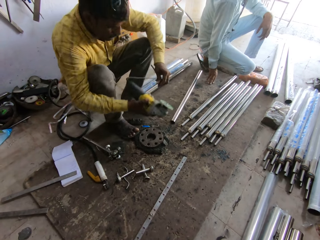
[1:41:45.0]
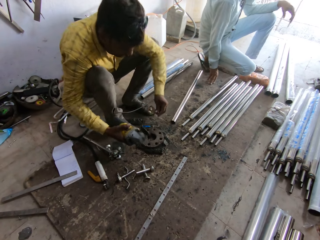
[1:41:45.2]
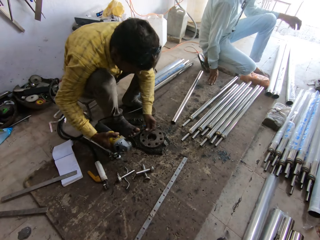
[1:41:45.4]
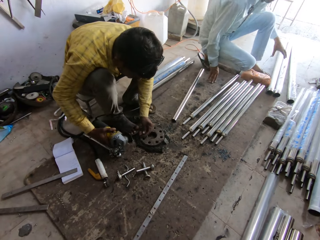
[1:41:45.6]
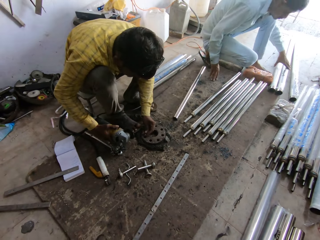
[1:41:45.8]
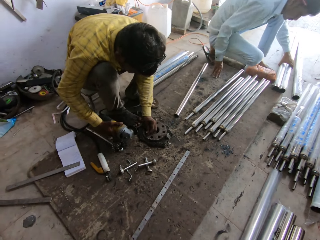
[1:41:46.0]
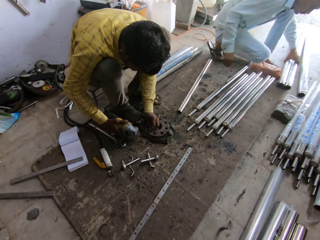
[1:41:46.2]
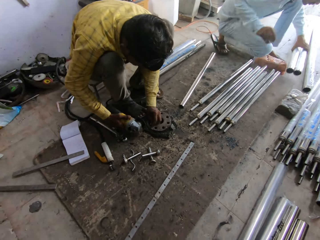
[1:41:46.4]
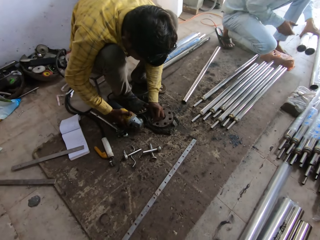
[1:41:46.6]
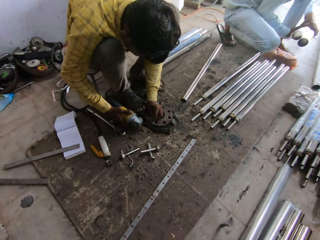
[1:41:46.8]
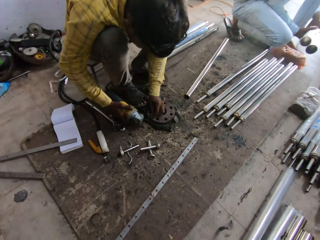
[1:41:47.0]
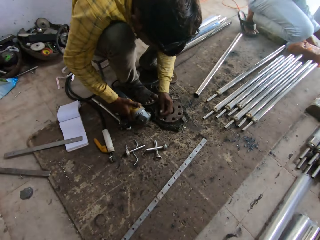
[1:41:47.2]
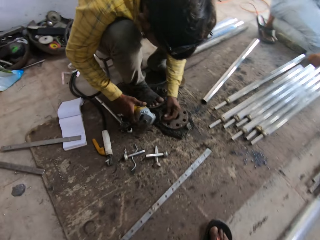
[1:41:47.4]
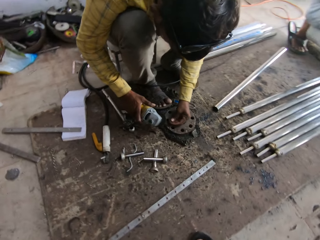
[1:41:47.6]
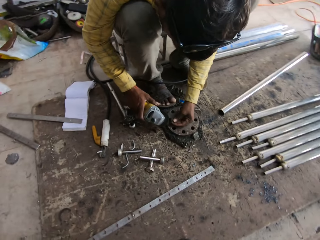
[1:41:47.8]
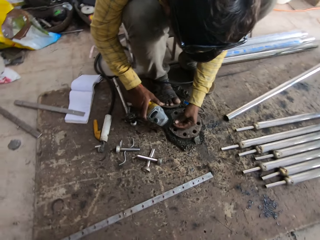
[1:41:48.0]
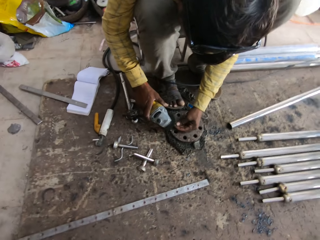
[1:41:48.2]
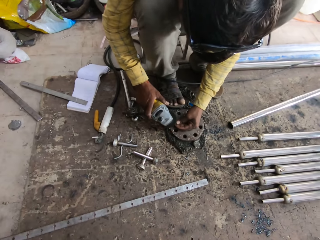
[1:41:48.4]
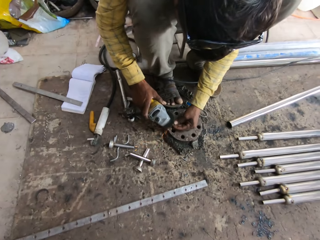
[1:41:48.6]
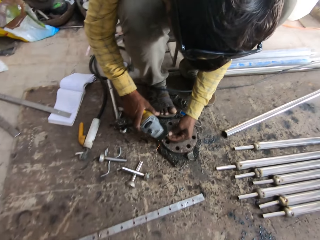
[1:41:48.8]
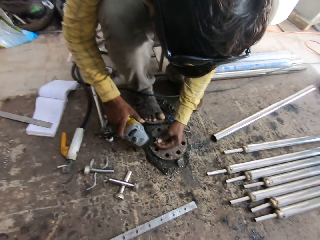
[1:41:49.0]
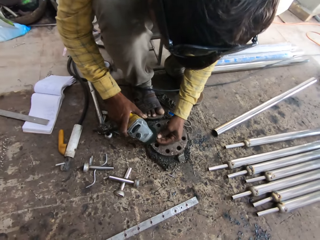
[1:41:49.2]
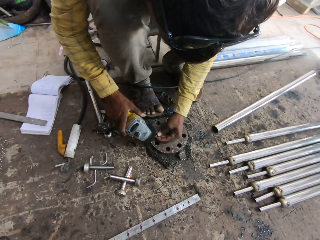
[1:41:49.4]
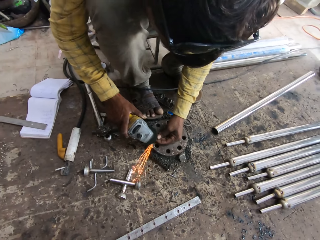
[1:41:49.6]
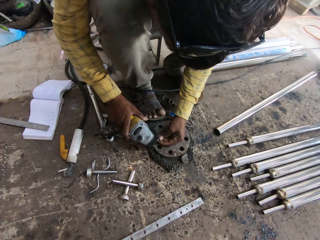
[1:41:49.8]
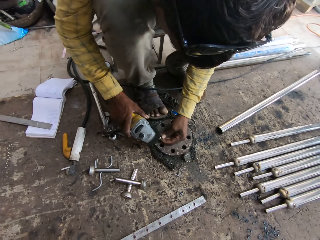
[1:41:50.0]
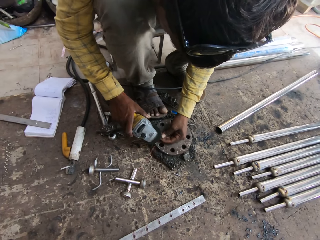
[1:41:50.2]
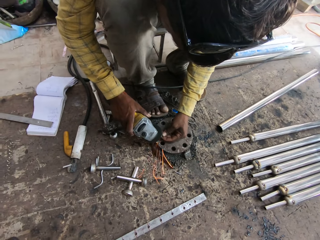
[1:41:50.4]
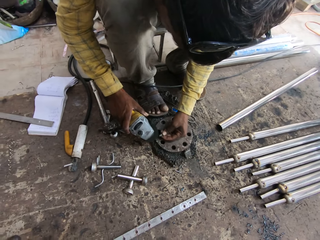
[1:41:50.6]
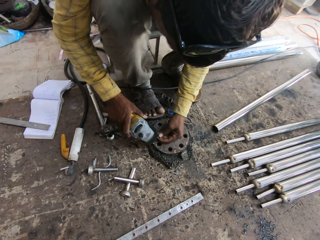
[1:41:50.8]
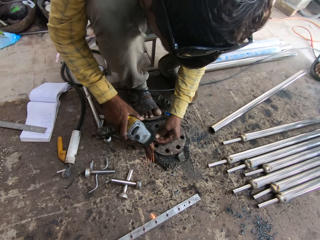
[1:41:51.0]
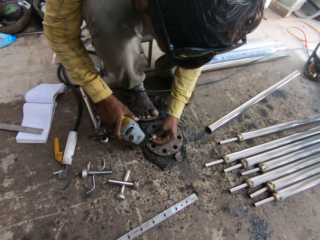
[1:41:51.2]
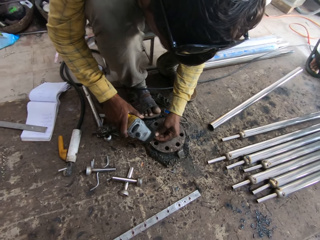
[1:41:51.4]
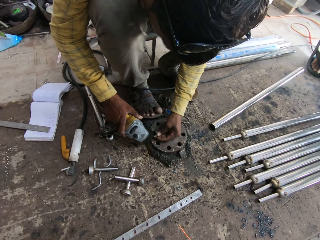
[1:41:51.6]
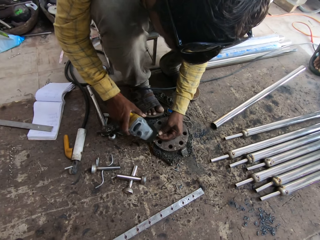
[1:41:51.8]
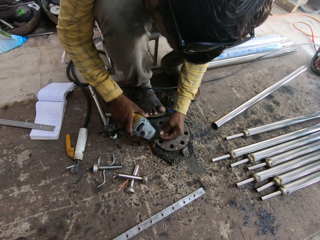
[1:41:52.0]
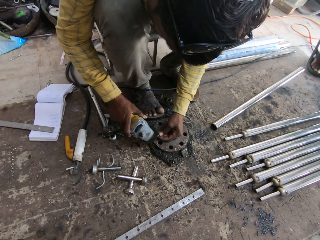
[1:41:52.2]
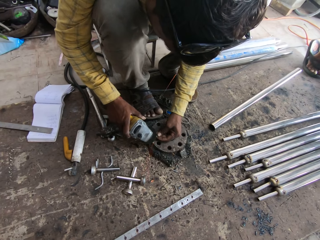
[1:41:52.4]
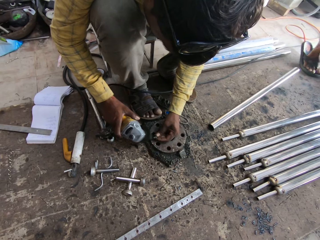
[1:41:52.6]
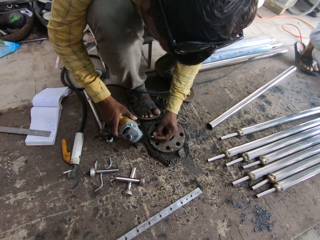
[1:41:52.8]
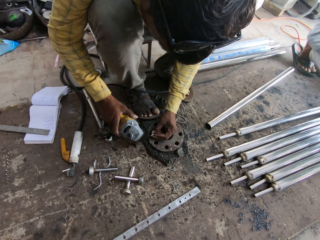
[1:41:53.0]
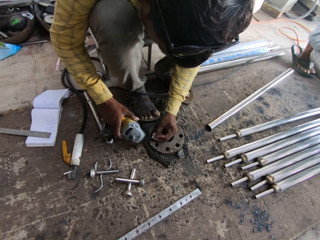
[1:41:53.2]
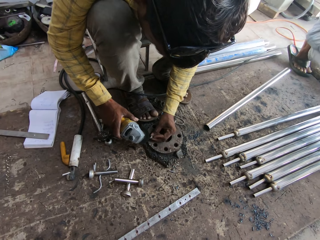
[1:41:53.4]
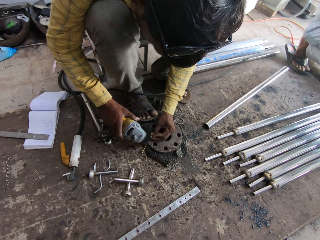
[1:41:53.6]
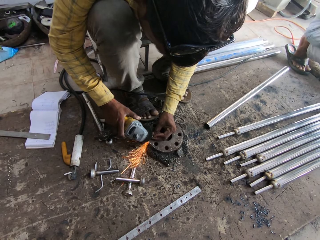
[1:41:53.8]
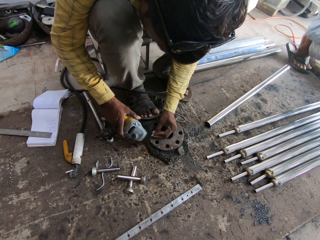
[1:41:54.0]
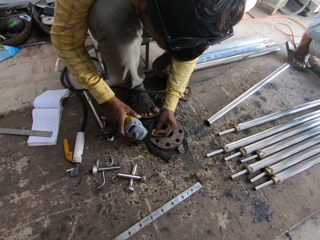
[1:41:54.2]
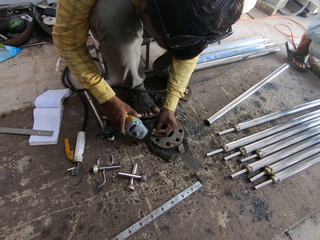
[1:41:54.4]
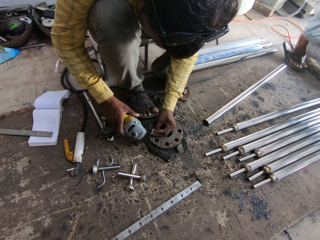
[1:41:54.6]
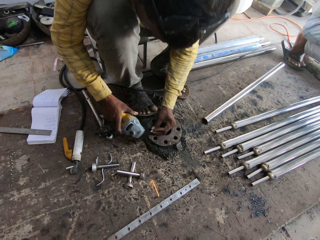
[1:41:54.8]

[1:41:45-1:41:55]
A man grinds metal. The camera wearer welds a metal bit. Another man lifts metal.

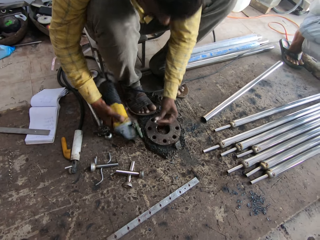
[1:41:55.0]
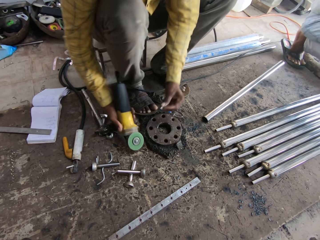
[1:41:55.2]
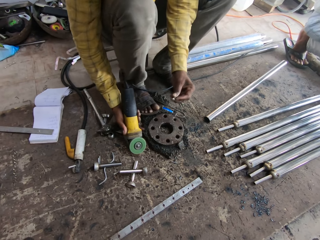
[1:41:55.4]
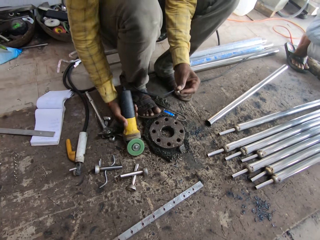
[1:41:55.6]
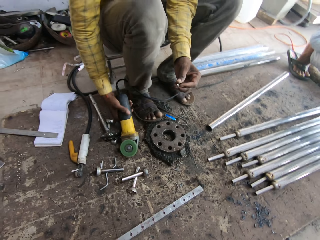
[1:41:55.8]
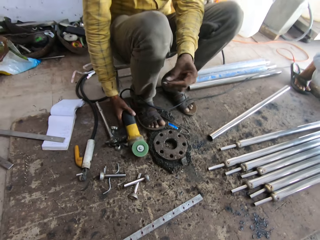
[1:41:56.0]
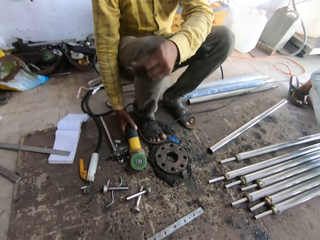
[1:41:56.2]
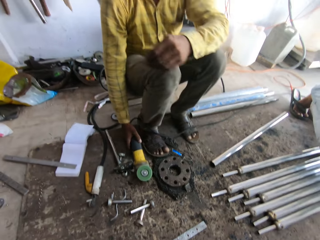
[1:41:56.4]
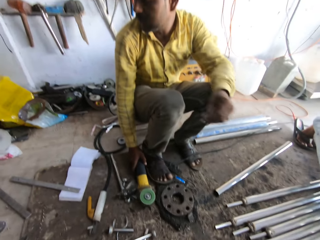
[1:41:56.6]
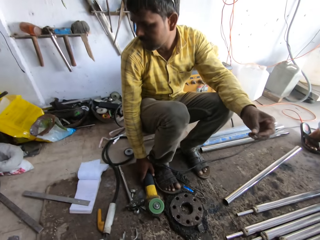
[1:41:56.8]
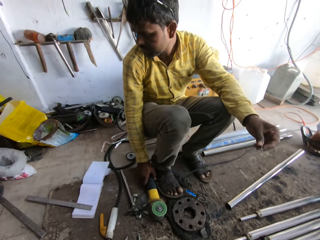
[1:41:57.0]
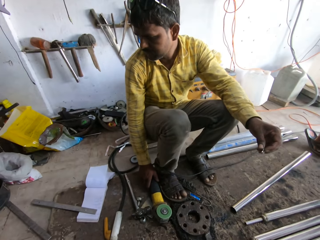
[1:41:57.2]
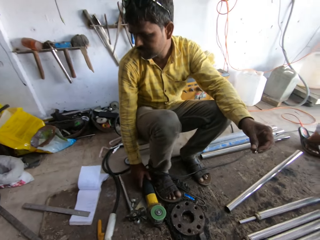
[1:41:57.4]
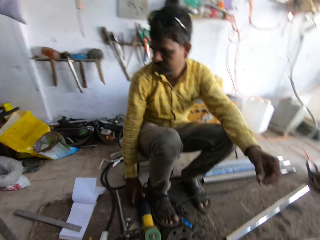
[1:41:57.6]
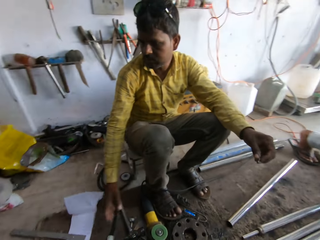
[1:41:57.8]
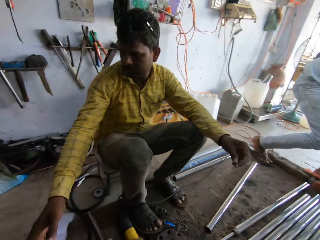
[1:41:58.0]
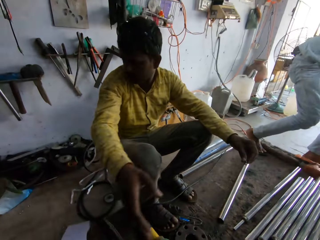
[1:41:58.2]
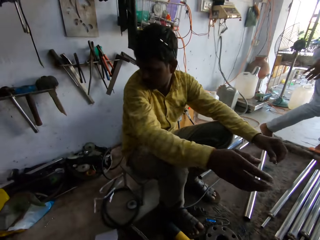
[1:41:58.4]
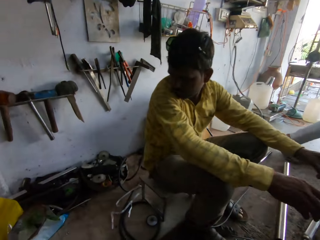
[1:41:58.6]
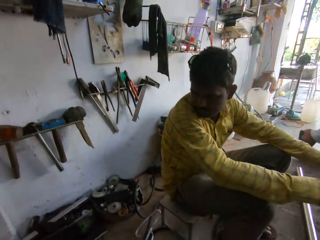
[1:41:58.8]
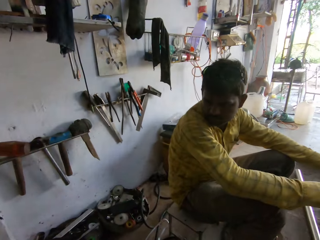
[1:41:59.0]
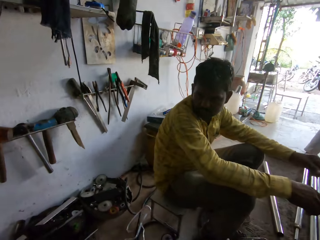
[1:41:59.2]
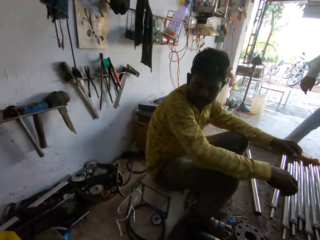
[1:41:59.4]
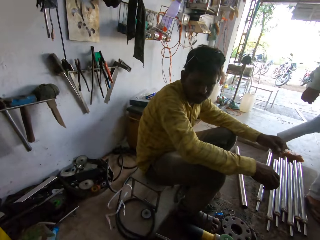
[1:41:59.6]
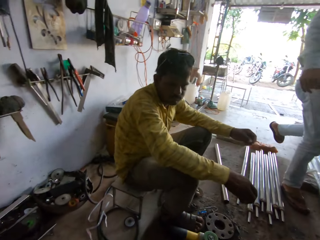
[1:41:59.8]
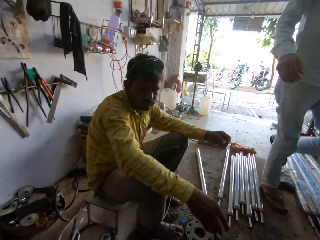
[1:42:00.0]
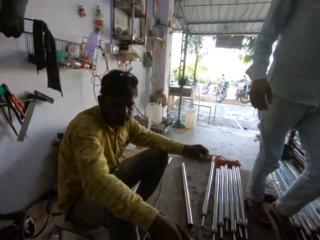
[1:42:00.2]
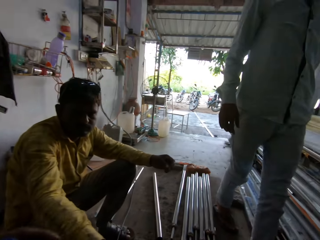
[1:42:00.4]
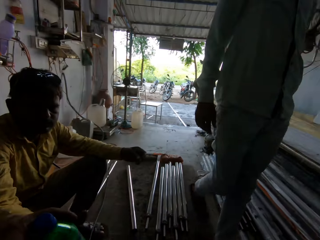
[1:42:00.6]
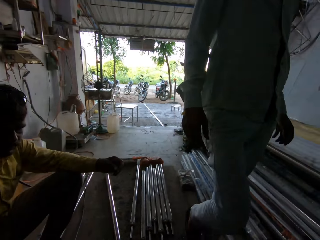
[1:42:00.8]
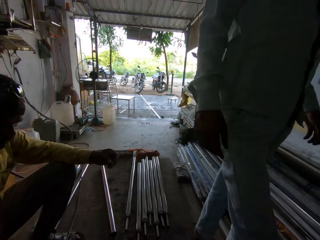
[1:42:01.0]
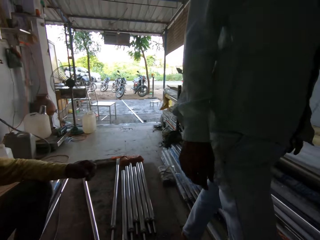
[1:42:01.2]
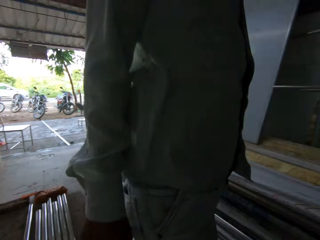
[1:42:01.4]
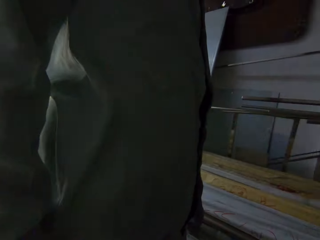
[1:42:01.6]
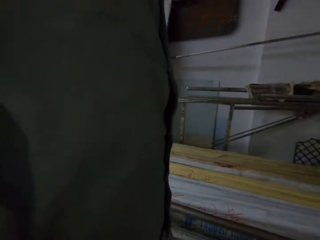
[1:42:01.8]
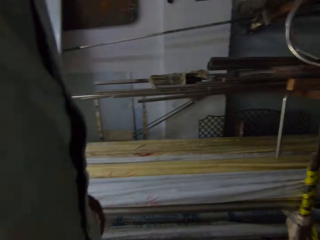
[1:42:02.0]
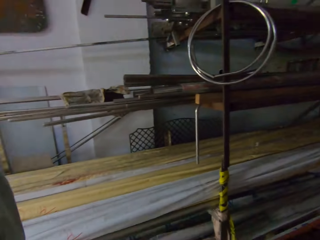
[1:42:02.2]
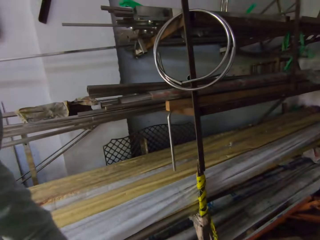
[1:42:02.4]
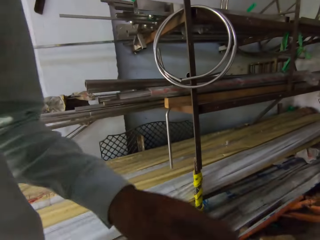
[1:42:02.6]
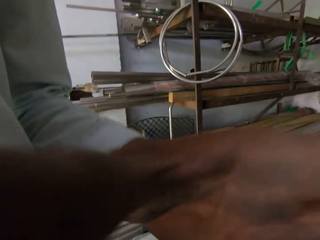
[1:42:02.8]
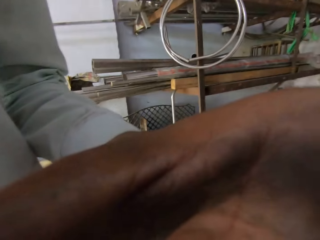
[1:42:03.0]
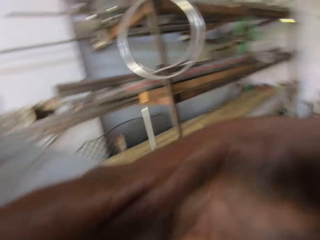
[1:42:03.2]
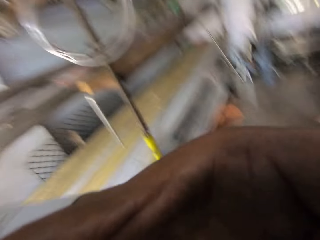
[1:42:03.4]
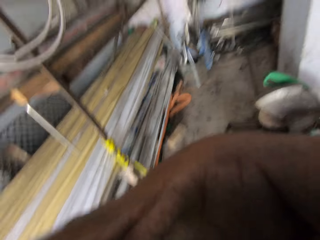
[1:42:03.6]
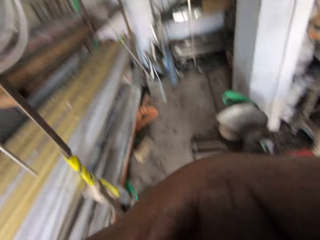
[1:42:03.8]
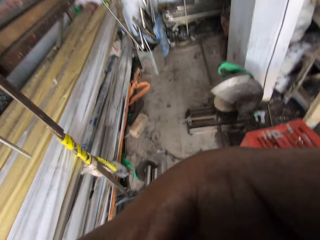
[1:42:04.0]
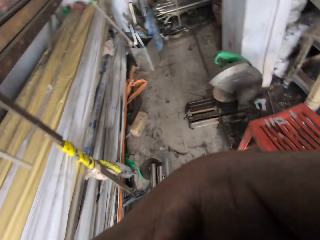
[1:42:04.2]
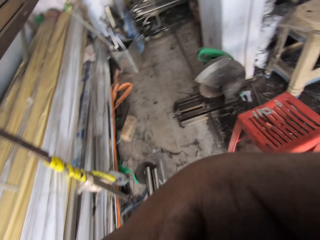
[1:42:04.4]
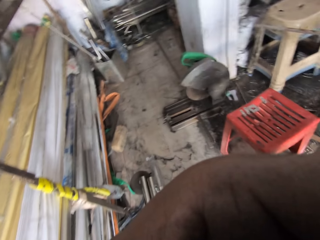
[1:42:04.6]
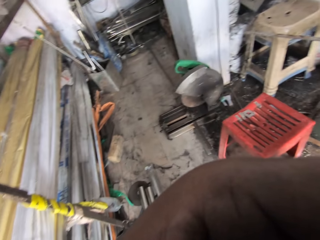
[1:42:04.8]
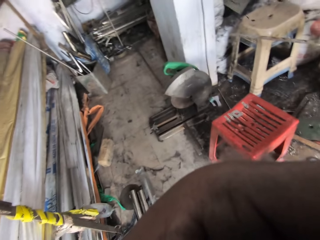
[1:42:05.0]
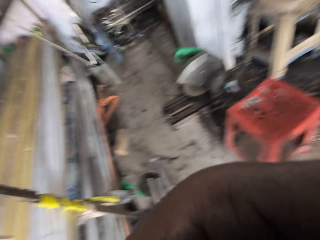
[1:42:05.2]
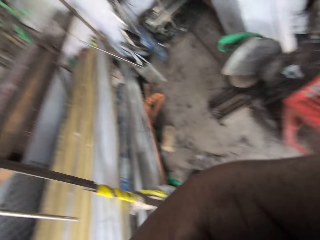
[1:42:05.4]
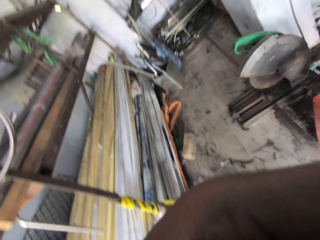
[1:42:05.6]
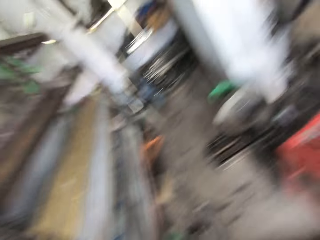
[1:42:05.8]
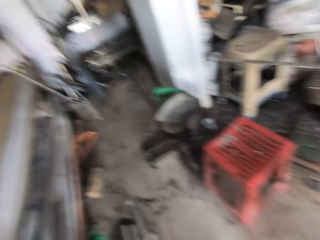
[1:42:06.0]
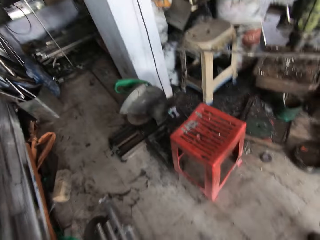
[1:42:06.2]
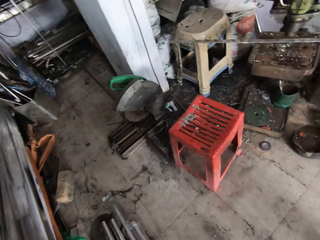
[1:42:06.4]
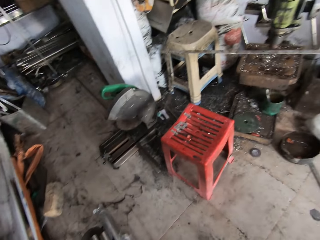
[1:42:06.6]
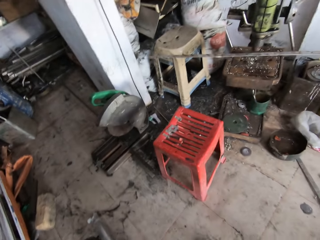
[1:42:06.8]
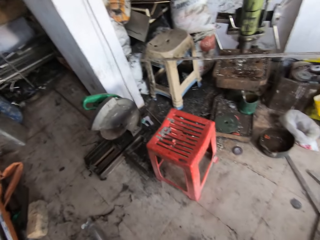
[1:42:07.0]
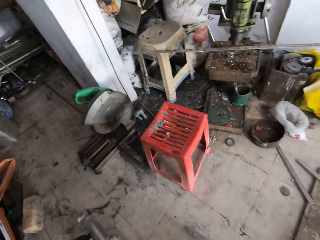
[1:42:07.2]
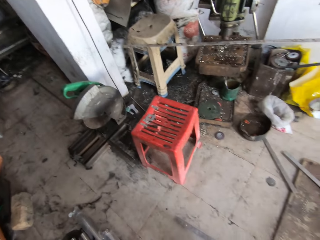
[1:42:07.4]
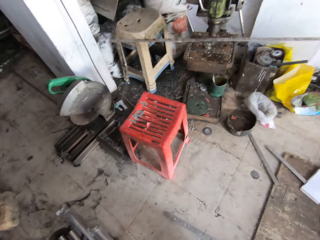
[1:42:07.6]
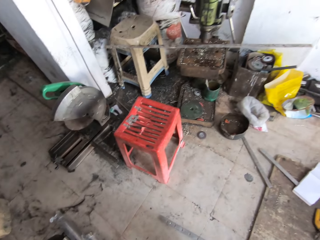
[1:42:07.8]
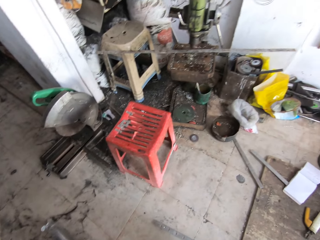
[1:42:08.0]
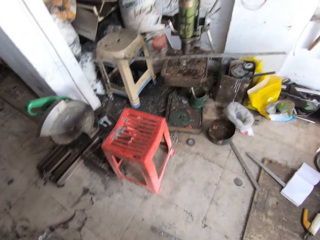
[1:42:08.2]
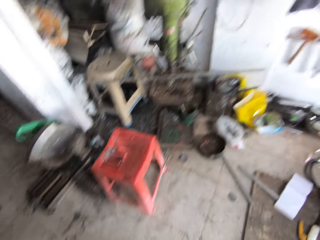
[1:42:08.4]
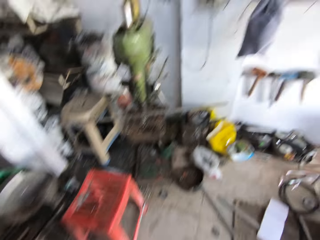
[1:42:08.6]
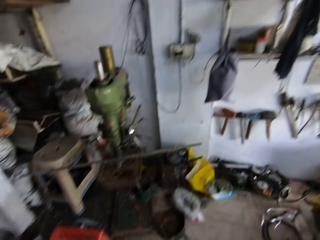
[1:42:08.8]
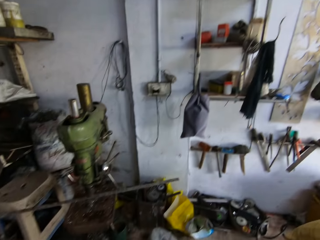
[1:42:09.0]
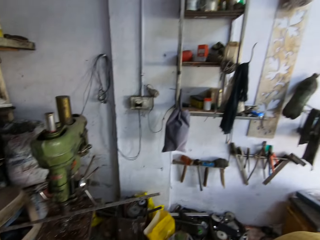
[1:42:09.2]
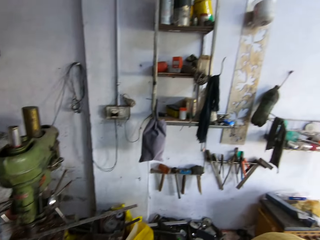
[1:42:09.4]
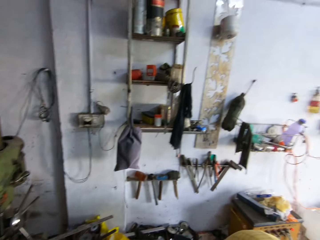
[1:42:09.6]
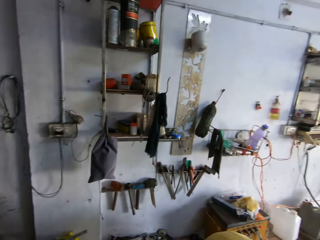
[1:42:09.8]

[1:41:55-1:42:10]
The camera wearer puts the welding machine down. A man puts the grinder down. He moves his hand. Another man walks across. He lifts his hand. The camera wearer looks around.
